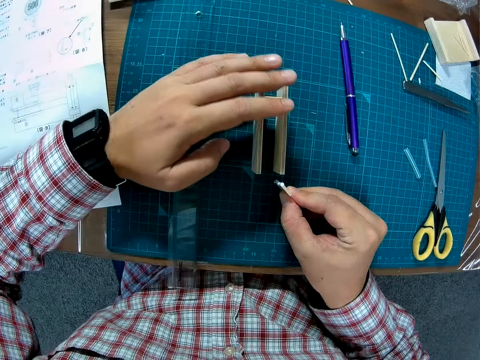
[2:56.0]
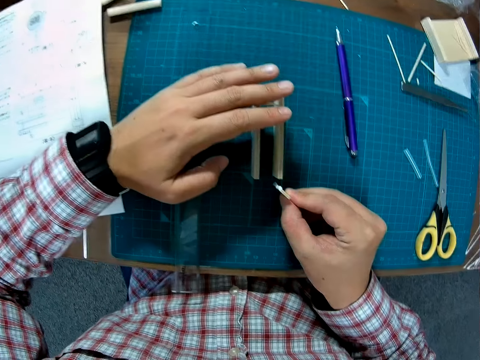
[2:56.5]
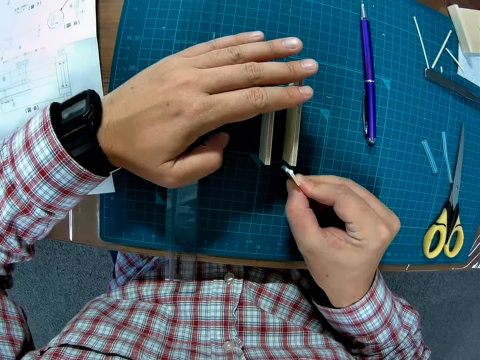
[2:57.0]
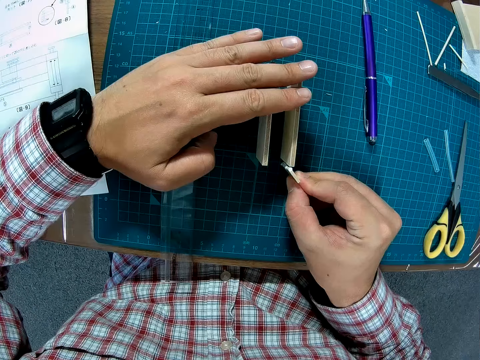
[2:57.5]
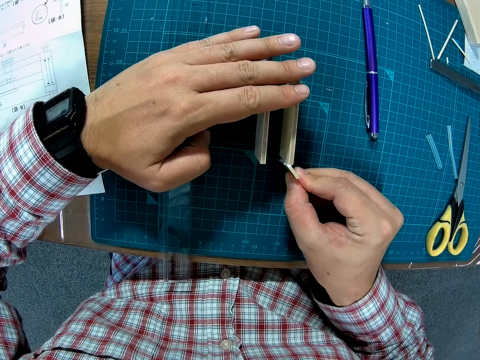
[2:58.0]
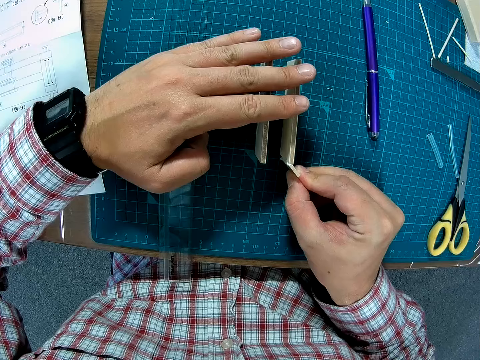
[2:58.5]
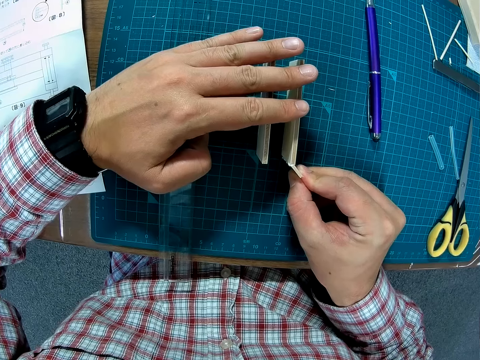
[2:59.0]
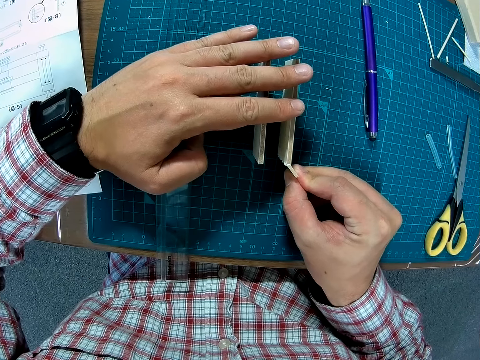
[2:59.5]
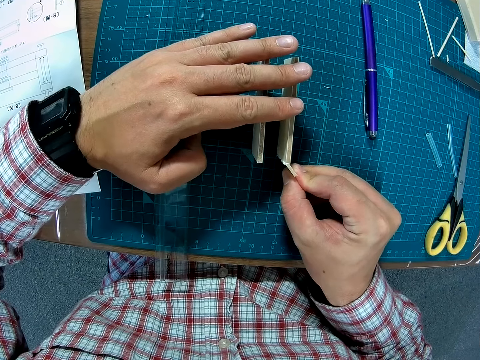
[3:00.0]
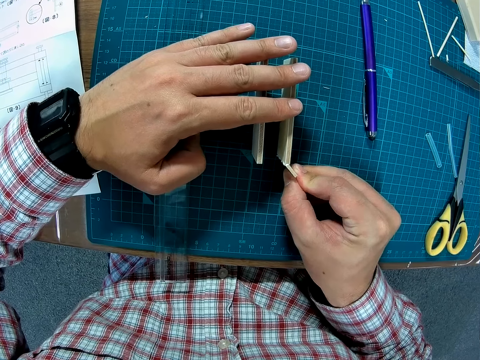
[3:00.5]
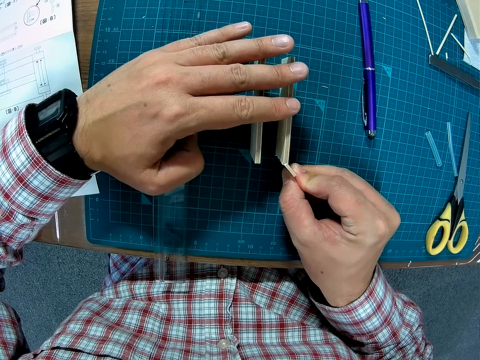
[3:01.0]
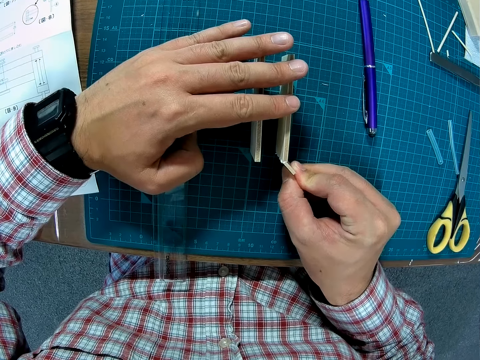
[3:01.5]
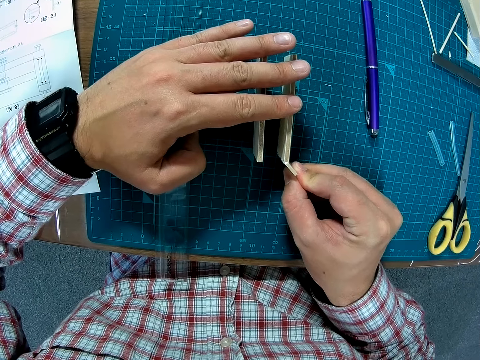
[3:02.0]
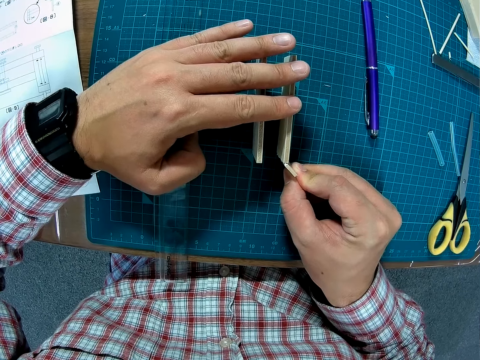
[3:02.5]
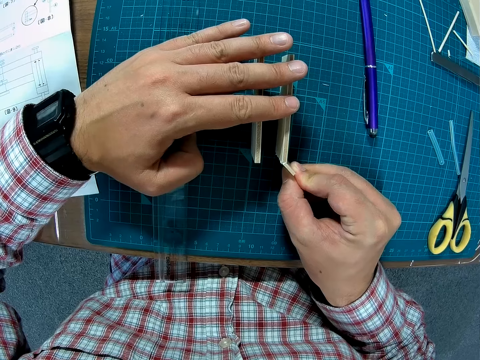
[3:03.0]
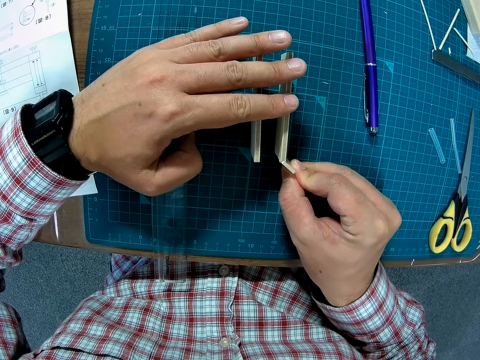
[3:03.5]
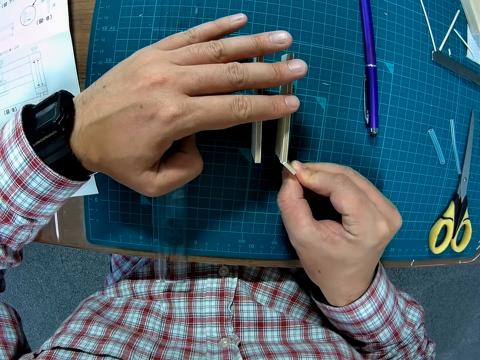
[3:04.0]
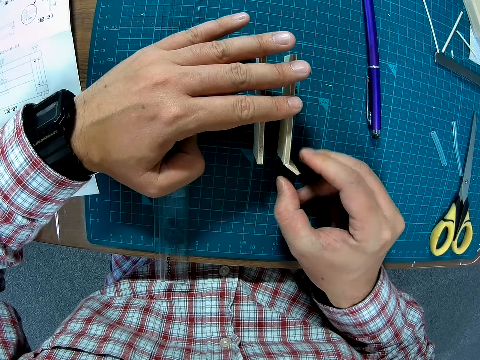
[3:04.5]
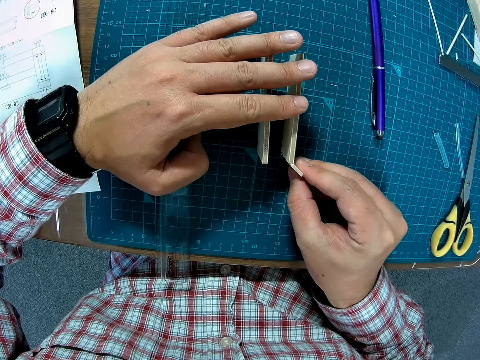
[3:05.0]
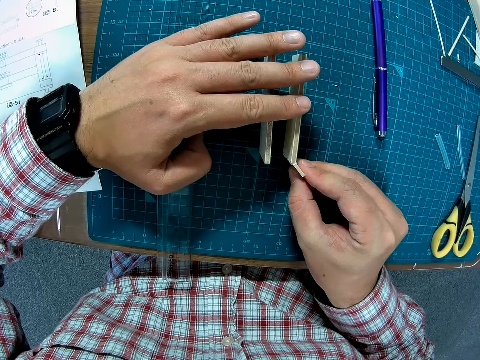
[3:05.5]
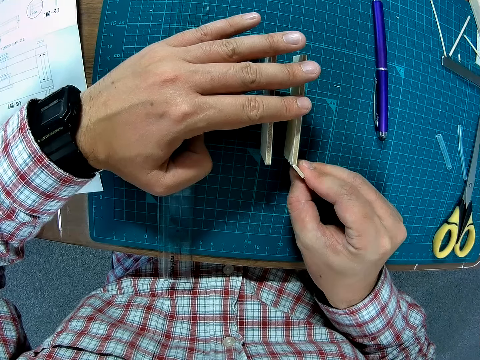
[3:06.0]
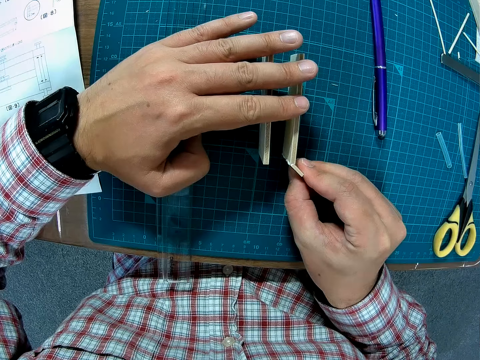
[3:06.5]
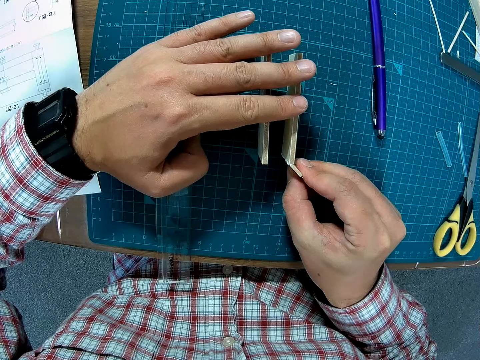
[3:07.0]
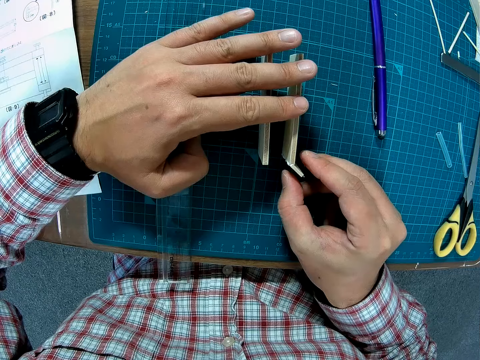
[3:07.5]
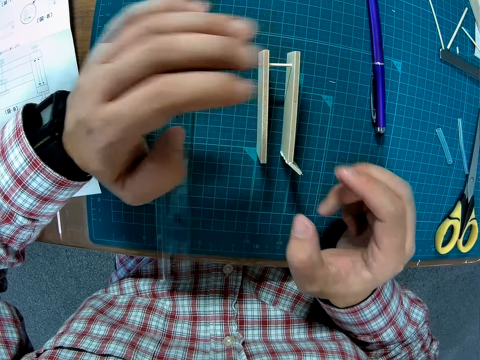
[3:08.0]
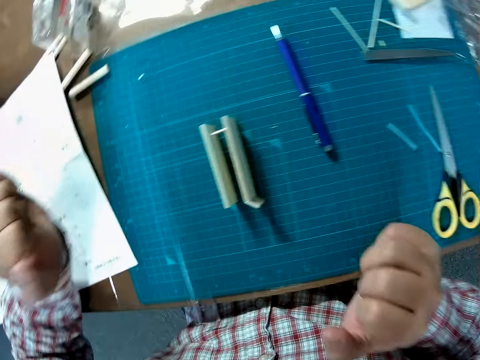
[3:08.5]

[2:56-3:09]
The camera wearer attaches the wood chip to the wood.

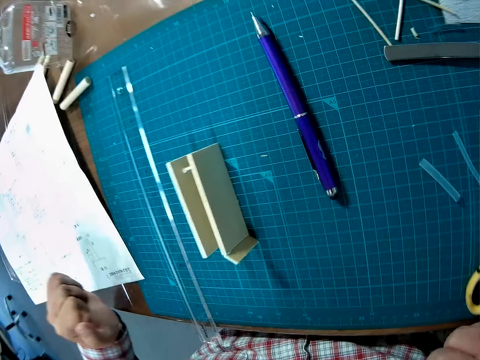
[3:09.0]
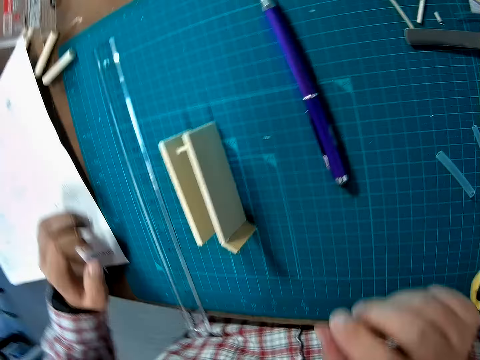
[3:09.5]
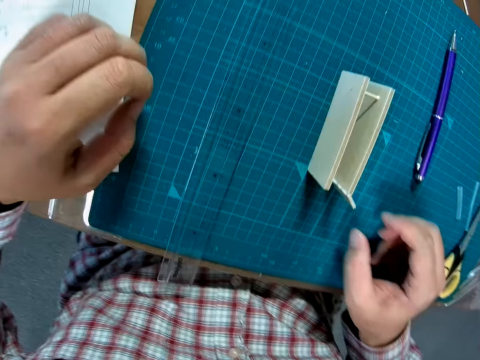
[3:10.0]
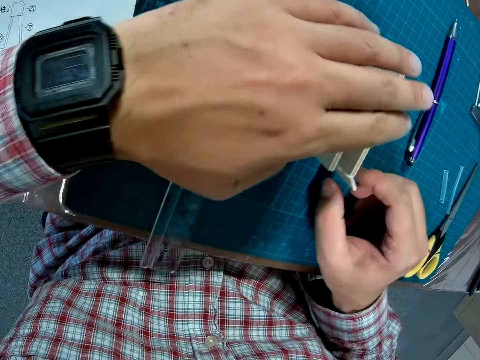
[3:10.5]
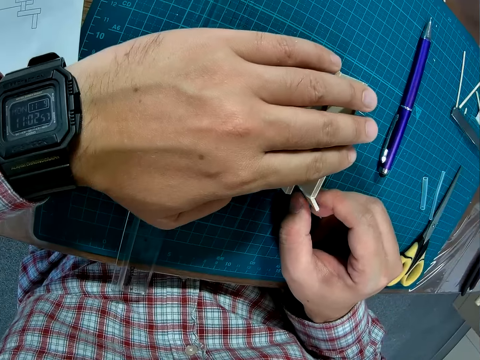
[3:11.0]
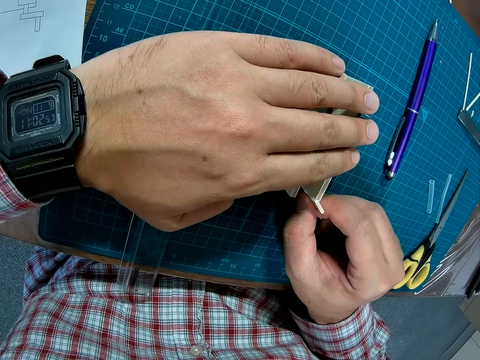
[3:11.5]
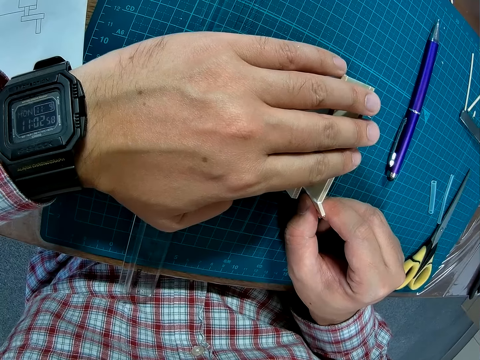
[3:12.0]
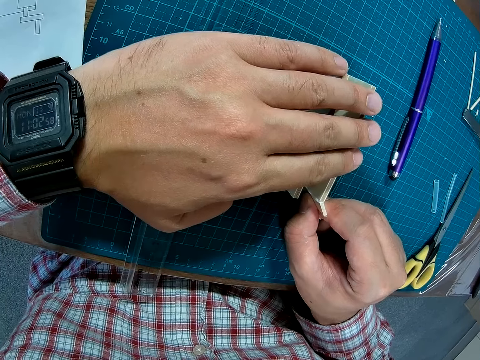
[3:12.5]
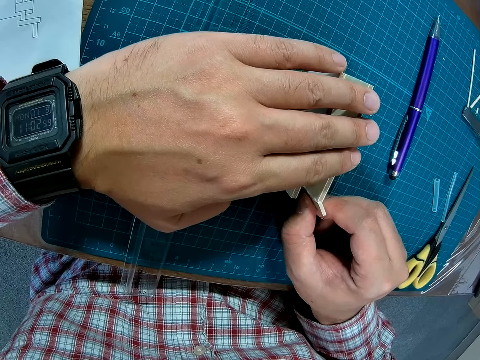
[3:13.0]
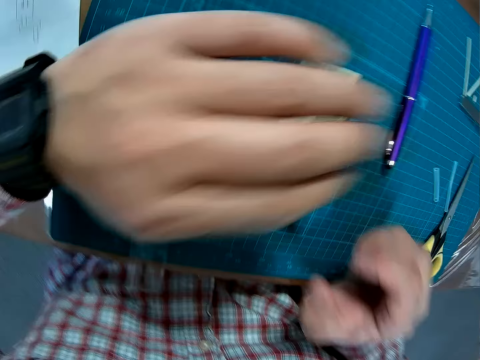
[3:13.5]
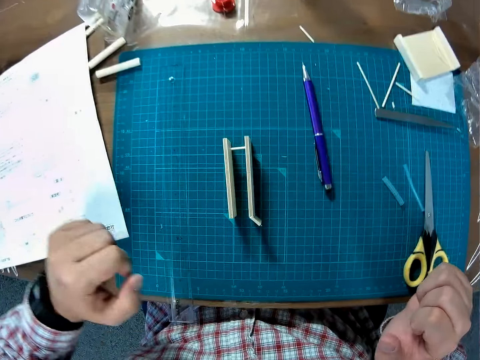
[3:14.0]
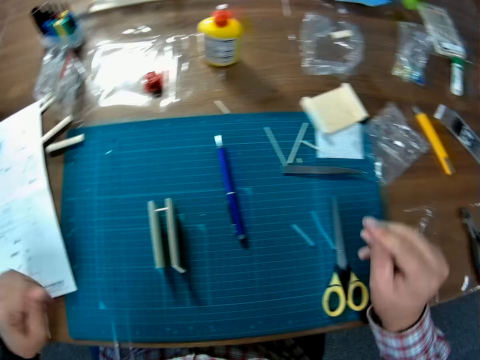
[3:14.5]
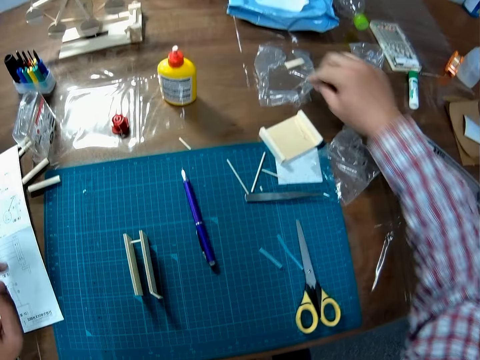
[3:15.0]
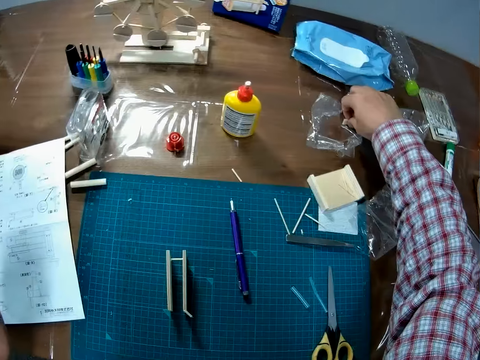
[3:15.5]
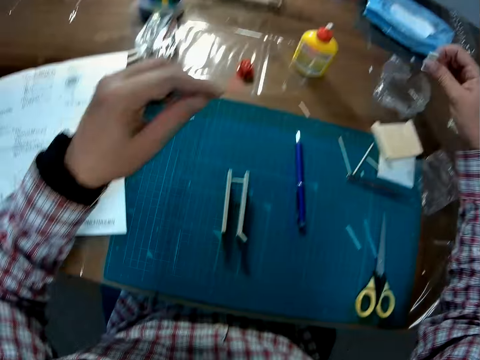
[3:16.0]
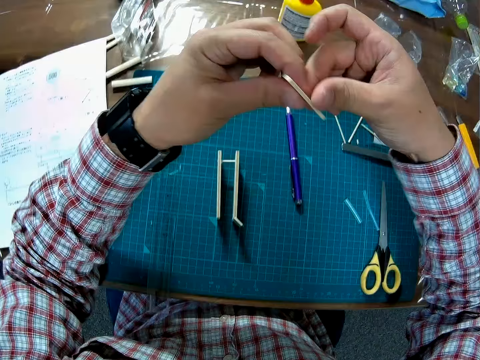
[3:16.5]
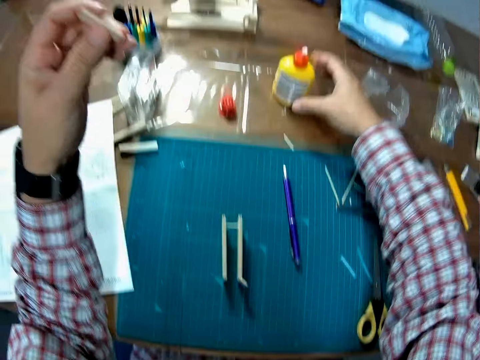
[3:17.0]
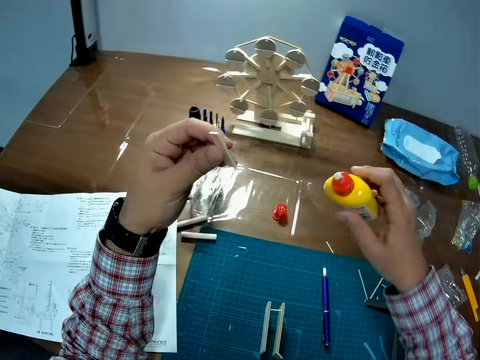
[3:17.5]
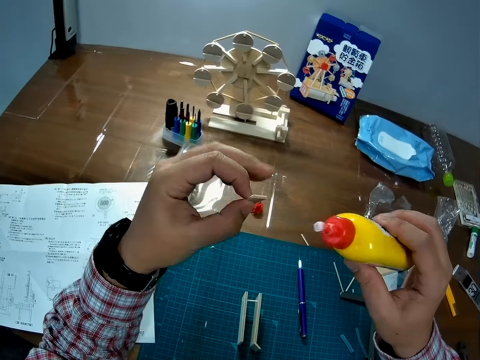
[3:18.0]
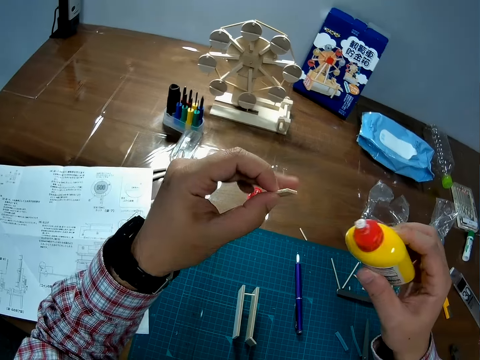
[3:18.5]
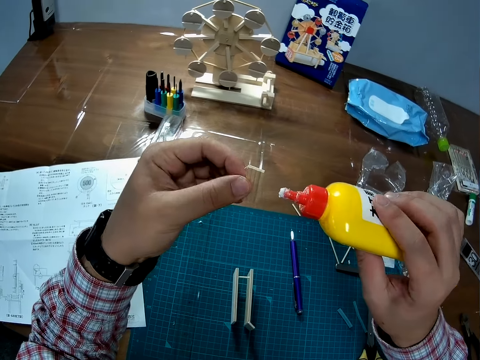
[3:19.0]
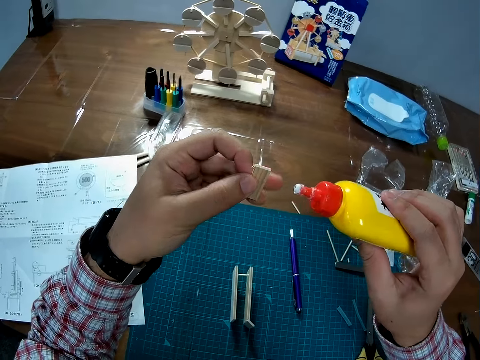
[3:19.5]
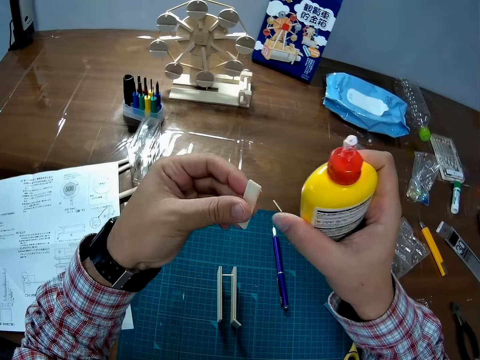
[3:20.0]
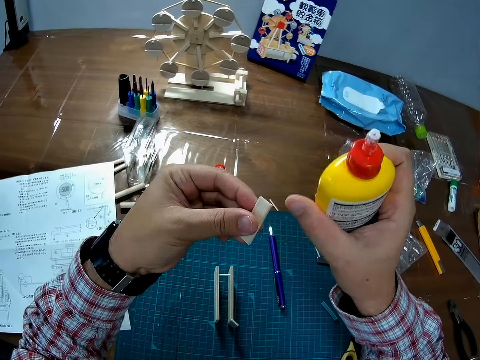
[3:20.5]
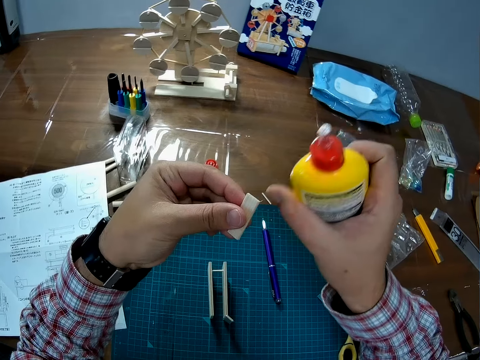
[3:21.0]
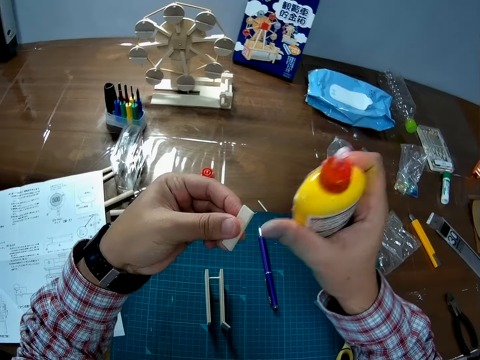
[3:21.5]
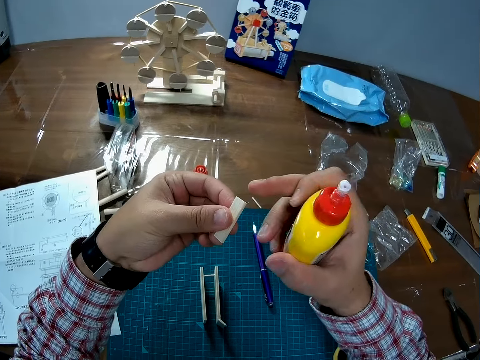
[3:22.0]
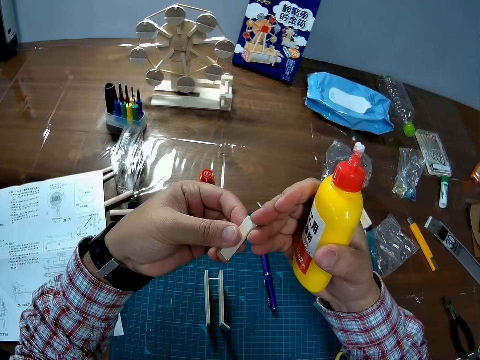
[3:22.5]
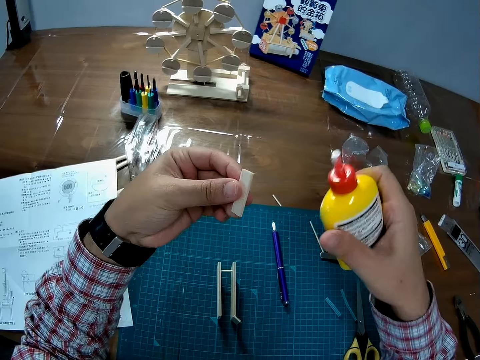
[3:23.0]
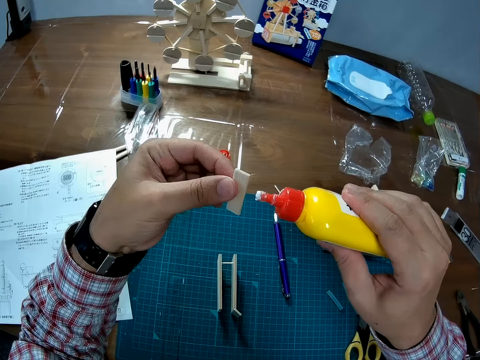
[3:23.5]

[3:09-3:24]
The camera wearer holds the wood chip. He picks up another wood chip from the table. He picks up the glue bottle. He wipes the edge of the model material using his thumb.
